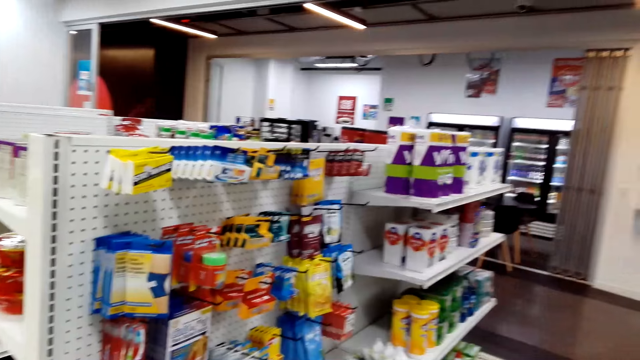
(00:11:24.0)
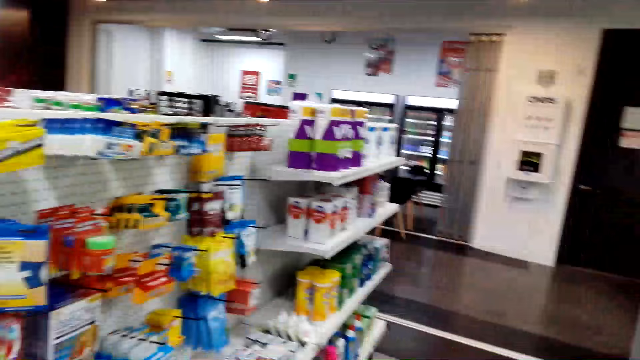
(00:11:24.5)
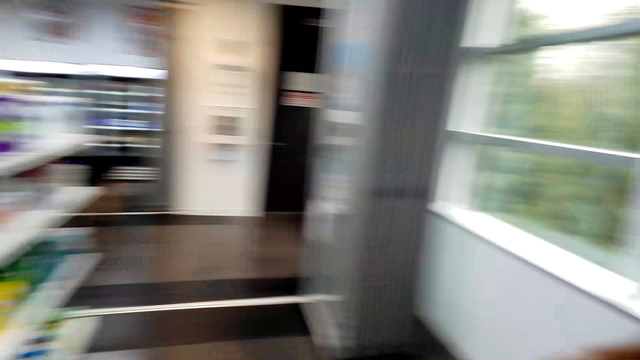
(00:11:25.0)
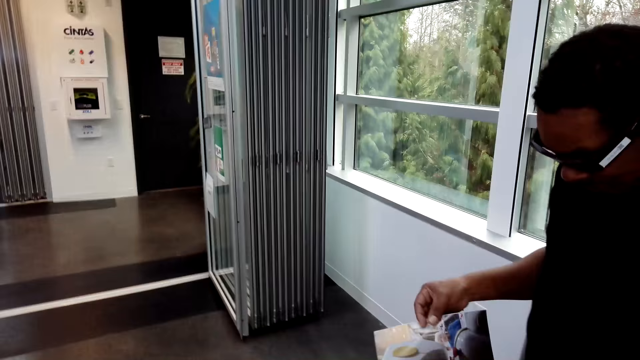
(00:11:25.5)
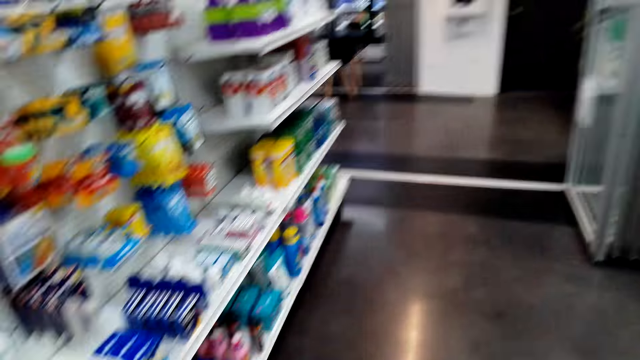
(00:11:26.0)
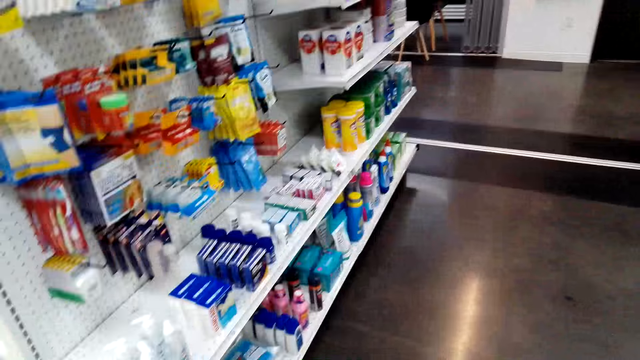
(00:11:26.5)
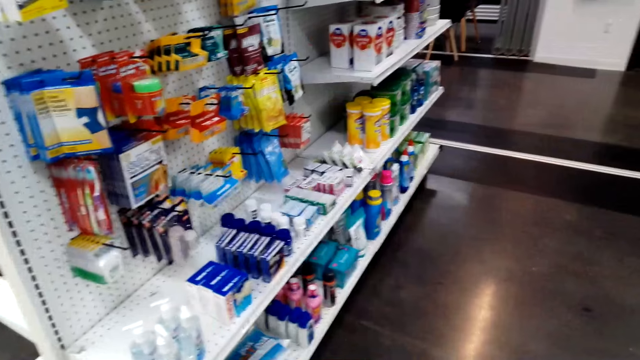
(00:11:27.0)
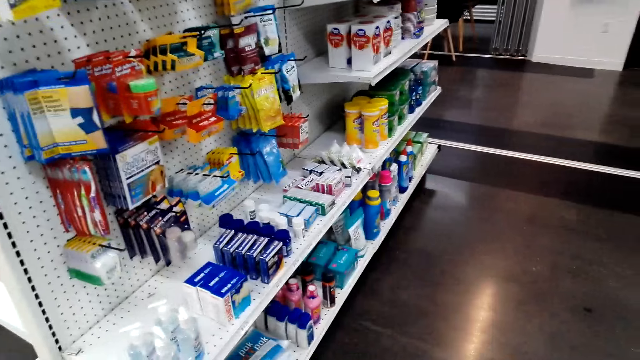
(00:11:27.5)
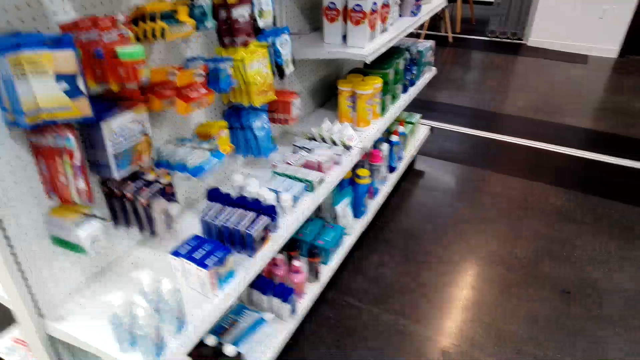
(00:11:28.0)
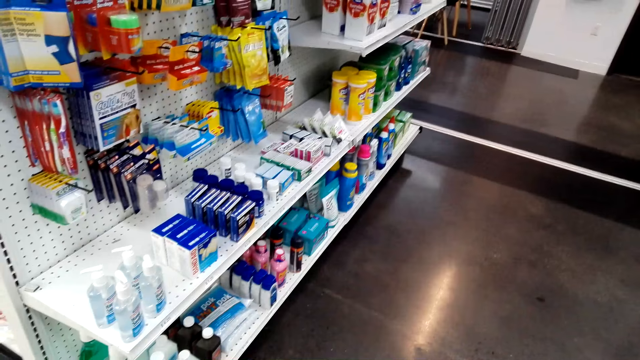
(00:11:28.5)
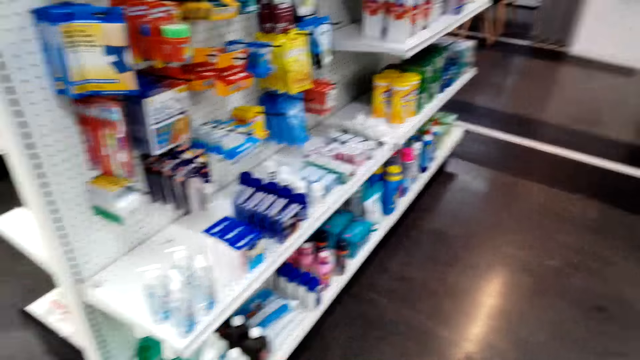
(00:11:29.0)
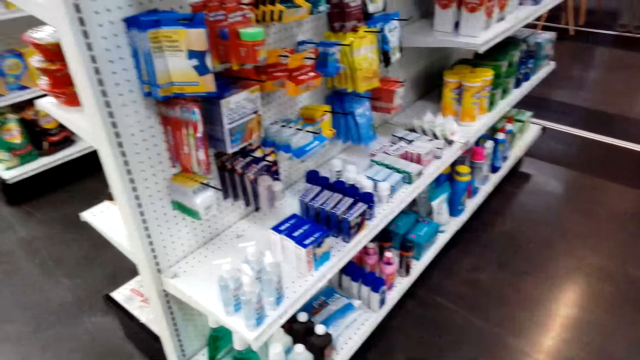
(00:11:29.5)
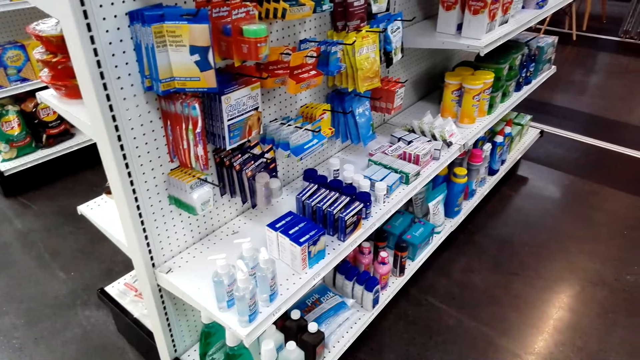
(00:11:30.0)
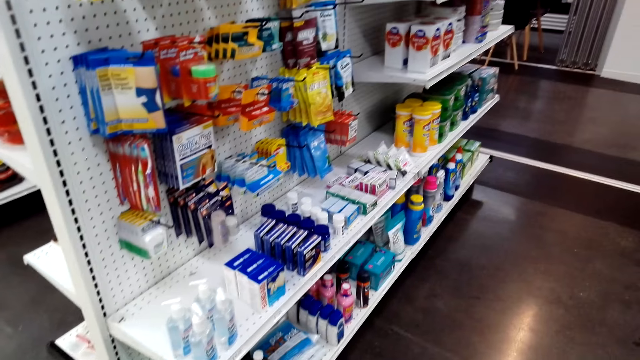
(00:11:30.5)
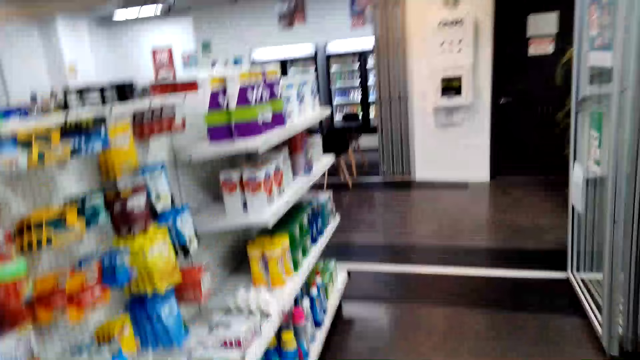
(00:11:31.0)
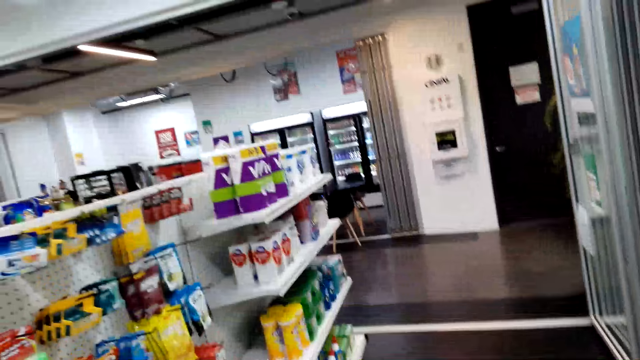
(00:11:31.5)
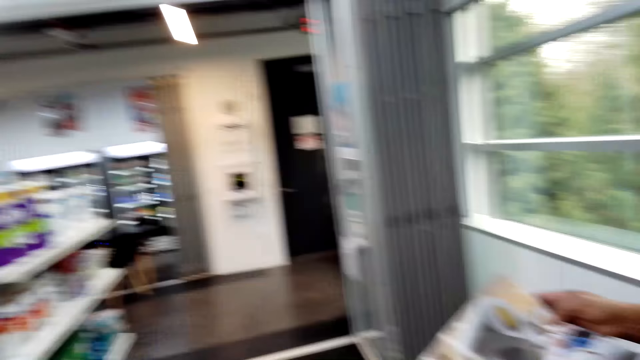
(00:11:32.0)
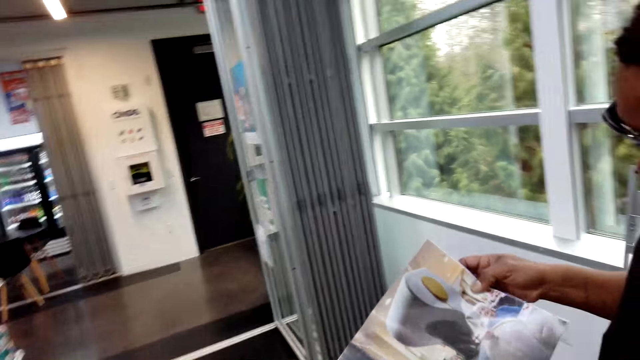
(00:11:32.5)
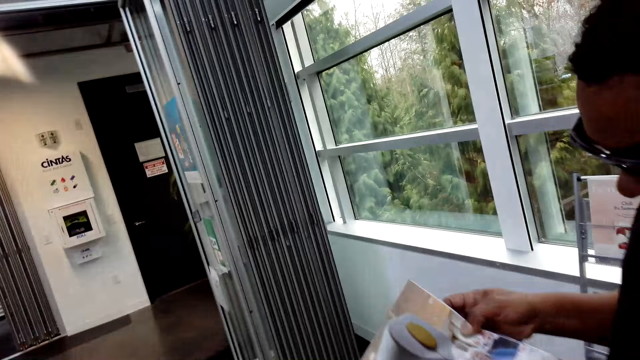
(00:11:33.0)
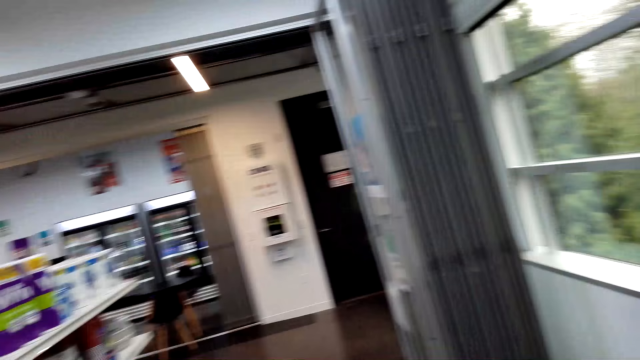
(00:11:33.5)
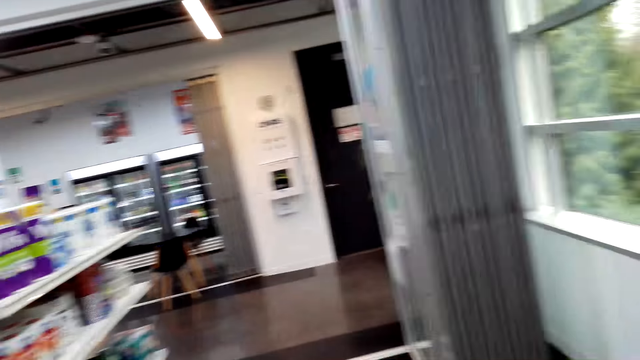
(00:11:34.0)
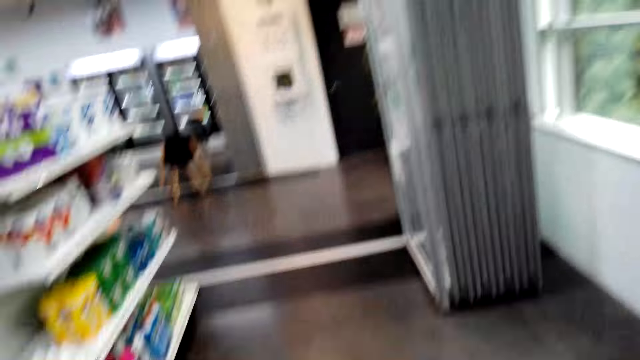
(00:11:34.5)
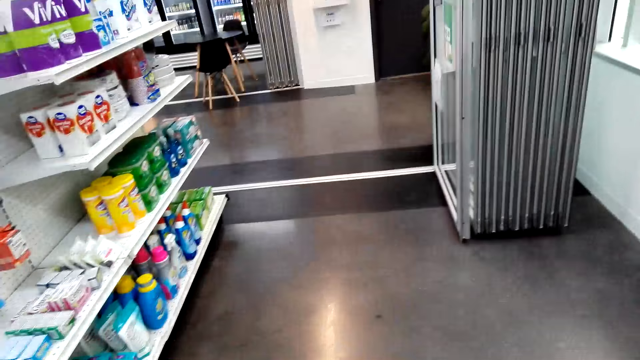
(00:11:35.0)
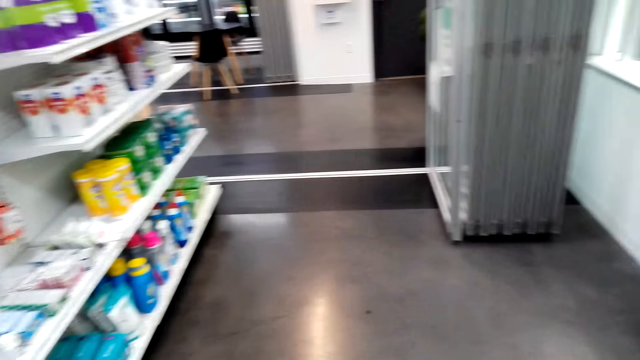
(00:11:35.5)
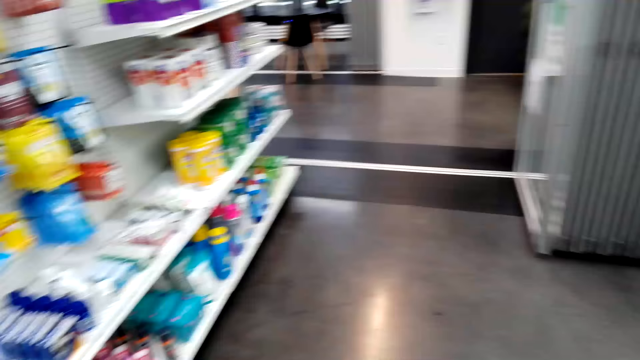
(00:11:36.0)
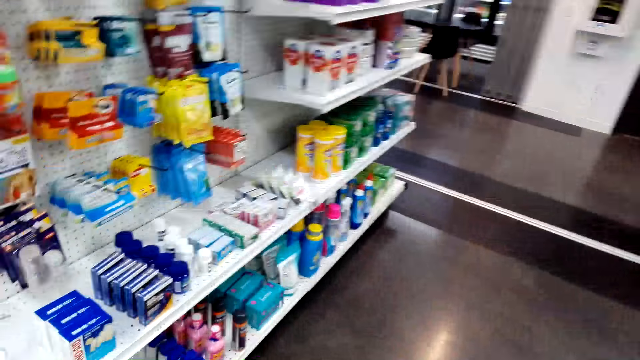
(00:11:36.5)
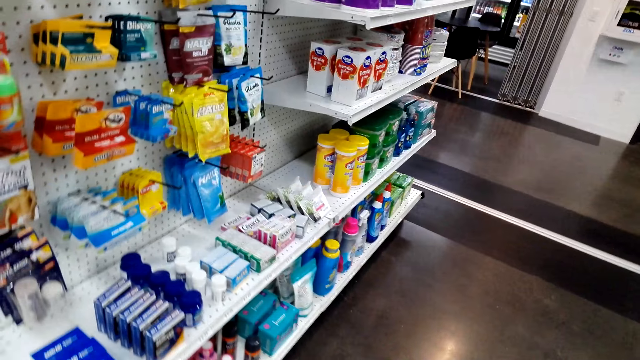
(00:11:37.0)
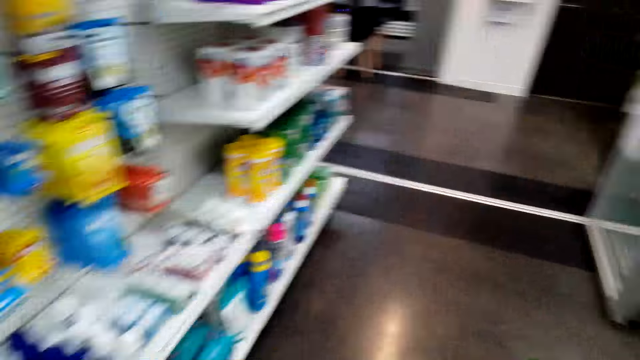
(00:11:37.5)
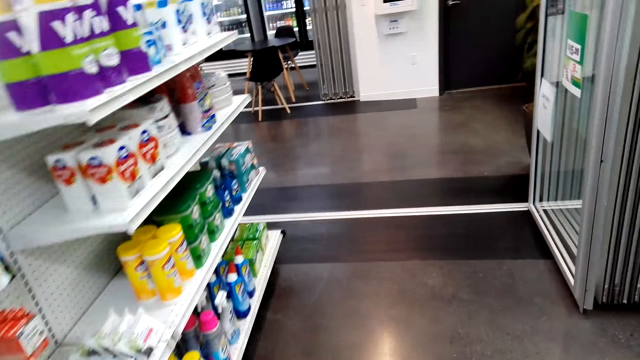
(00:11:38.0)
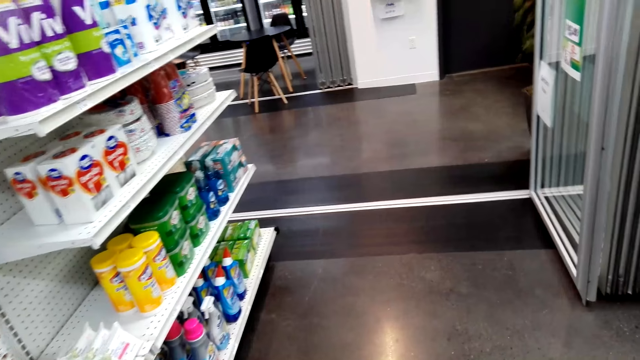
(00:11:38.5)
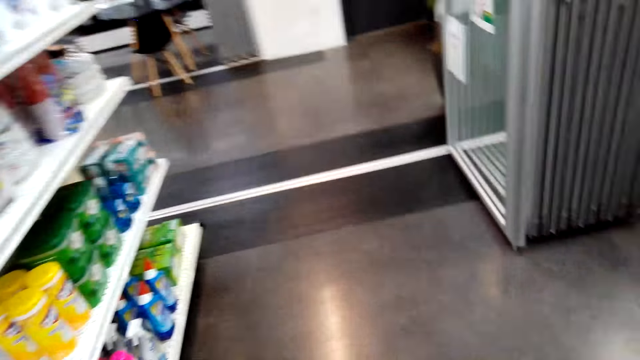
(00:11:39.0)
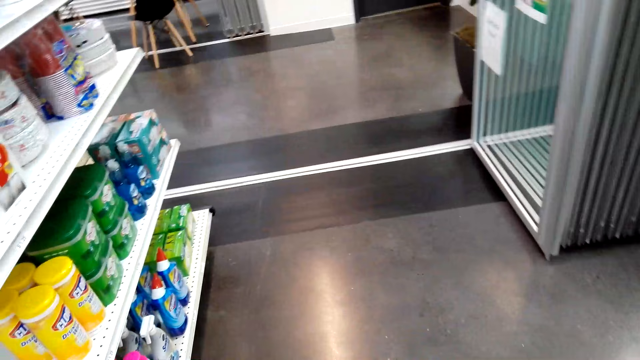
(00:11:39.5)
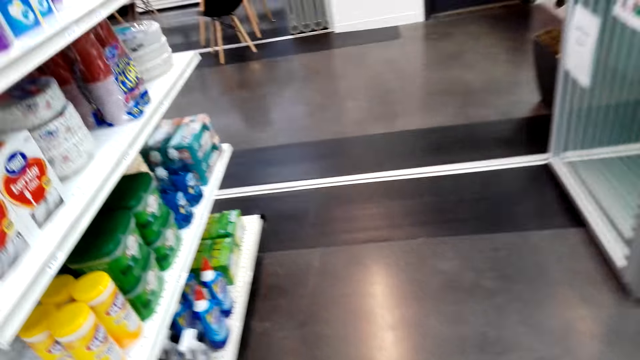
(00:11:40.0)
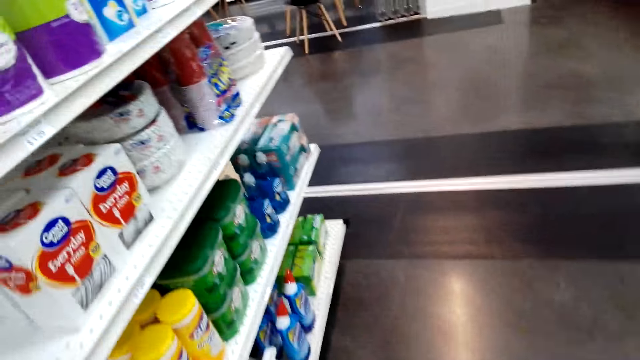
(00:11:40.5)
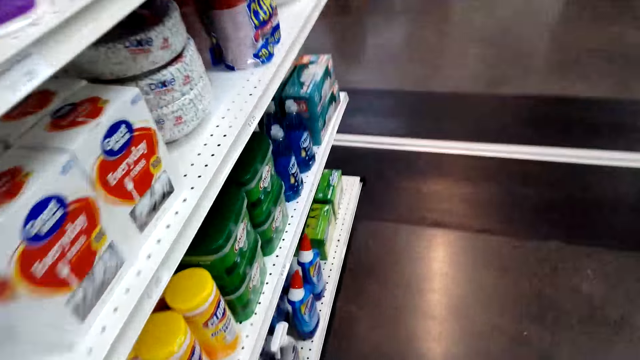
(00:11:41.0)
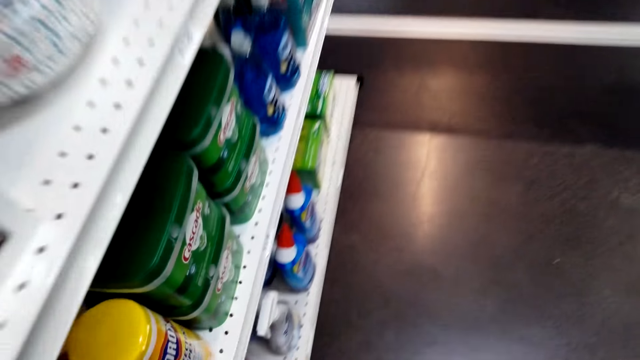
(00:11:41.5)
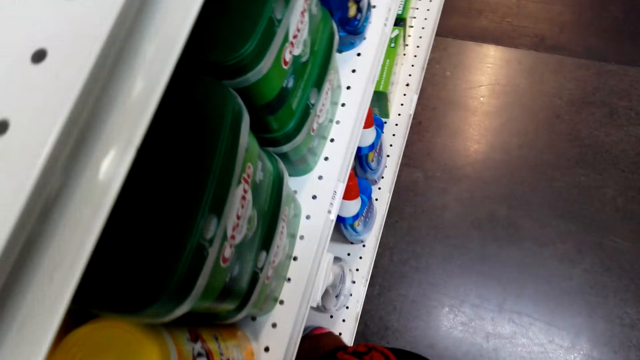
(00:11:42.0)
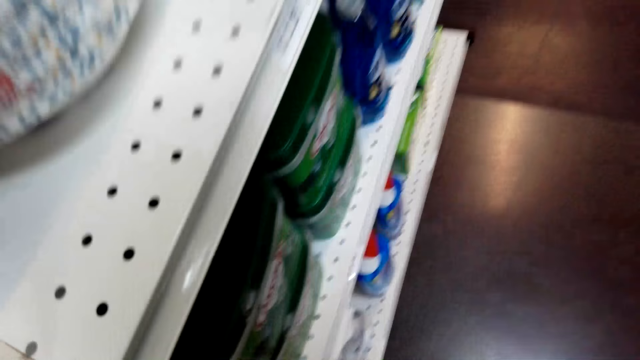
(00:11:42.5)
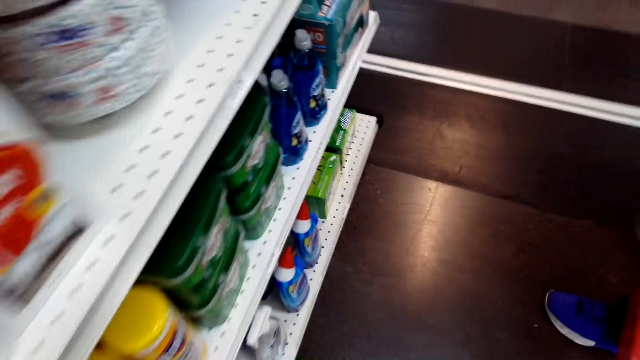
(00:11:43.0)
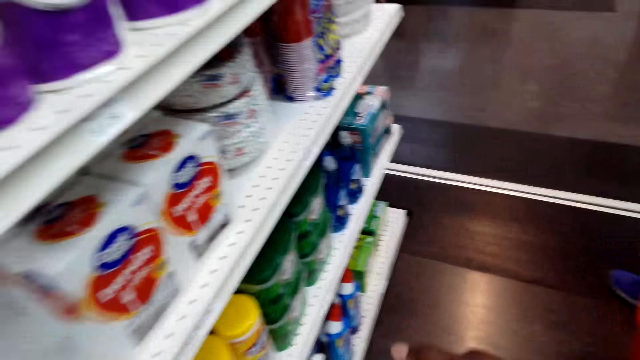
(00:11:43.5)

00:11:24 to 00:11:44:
The camera wearer looks around the room. A man reads the book. The camera wearer walks around the room. They pick up an object.
